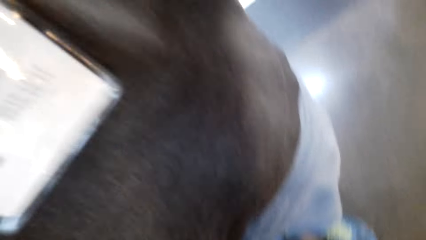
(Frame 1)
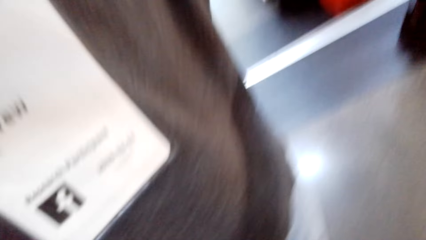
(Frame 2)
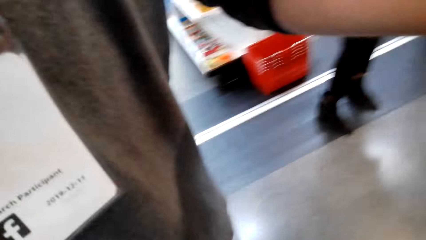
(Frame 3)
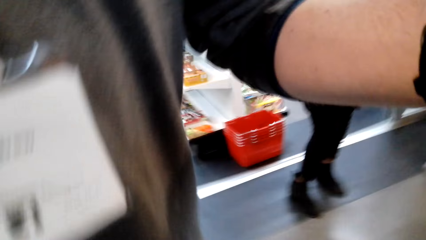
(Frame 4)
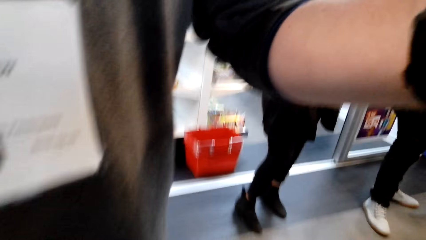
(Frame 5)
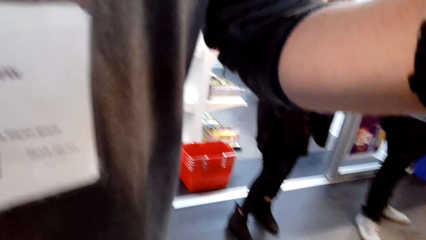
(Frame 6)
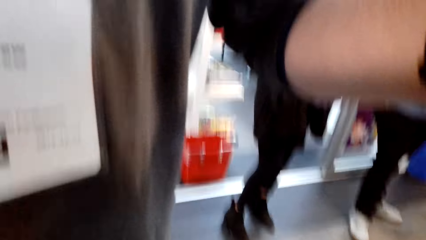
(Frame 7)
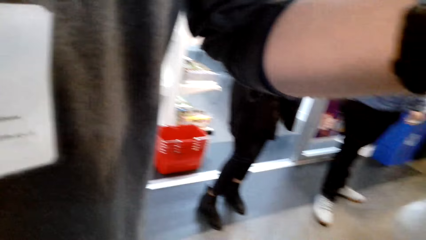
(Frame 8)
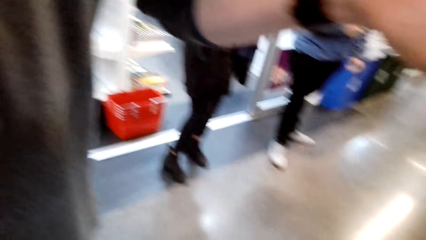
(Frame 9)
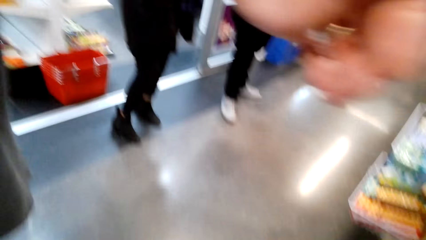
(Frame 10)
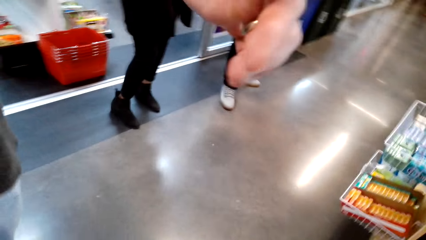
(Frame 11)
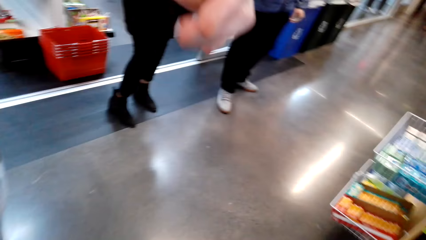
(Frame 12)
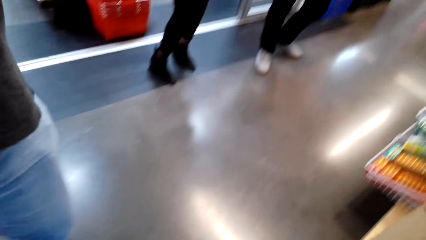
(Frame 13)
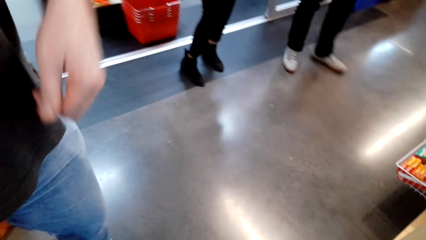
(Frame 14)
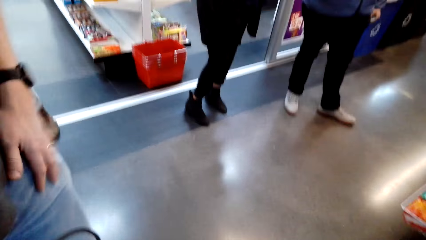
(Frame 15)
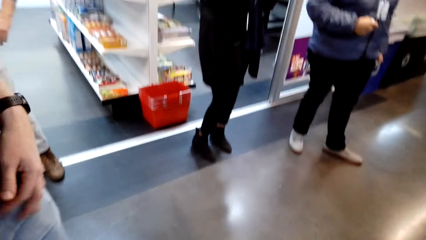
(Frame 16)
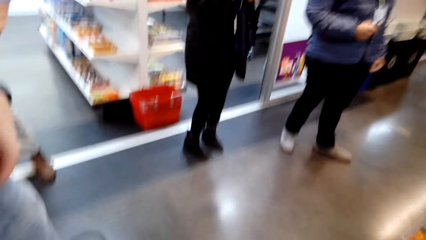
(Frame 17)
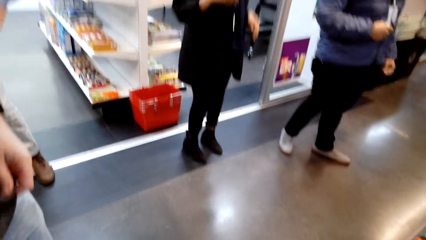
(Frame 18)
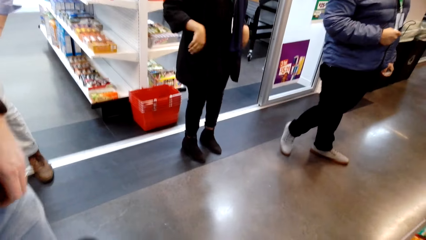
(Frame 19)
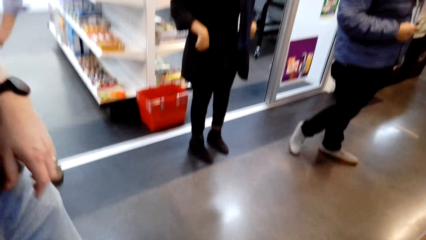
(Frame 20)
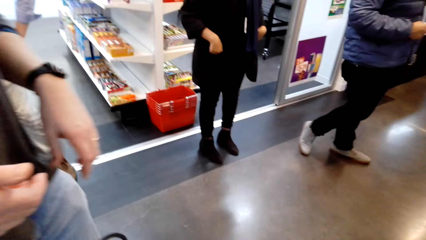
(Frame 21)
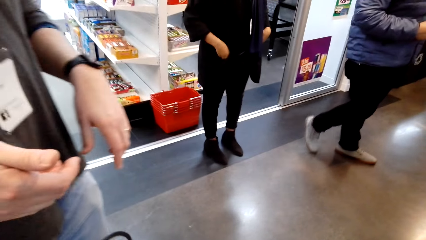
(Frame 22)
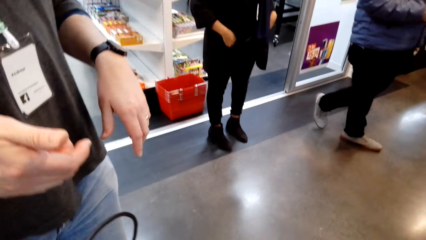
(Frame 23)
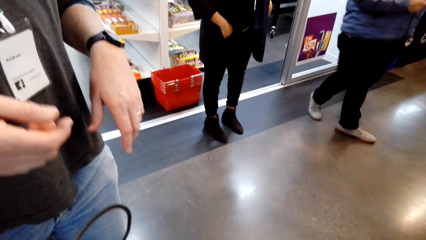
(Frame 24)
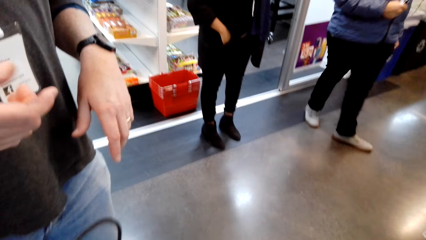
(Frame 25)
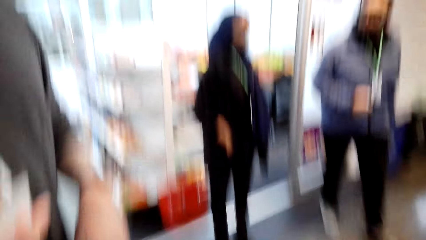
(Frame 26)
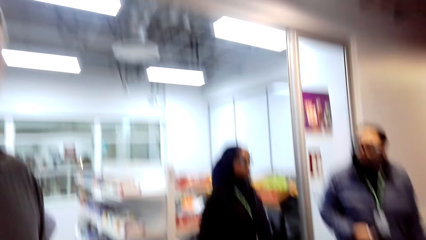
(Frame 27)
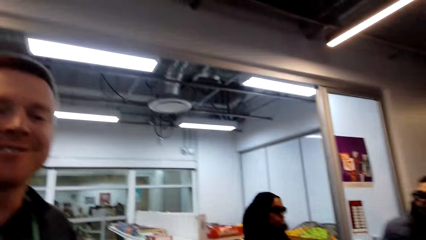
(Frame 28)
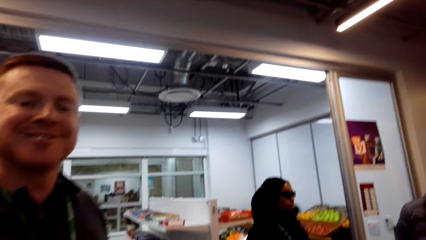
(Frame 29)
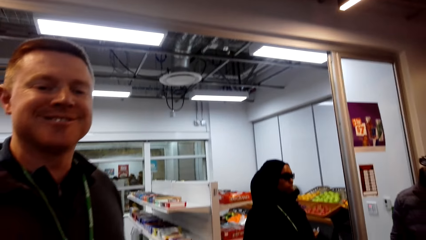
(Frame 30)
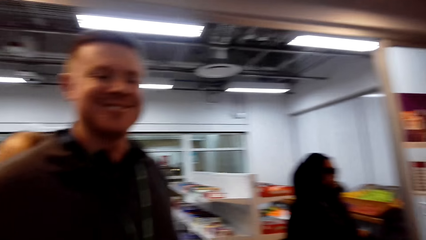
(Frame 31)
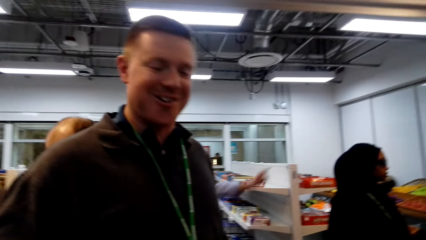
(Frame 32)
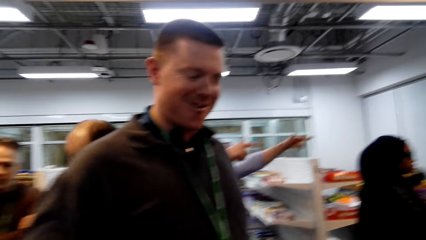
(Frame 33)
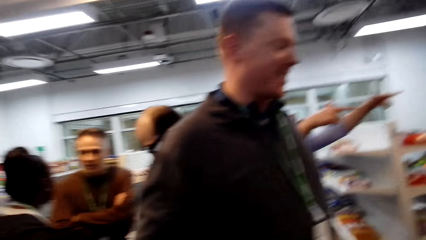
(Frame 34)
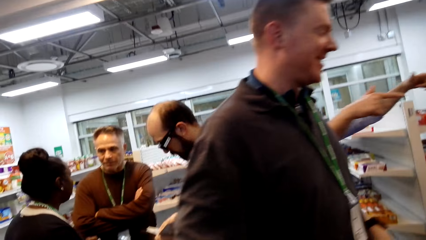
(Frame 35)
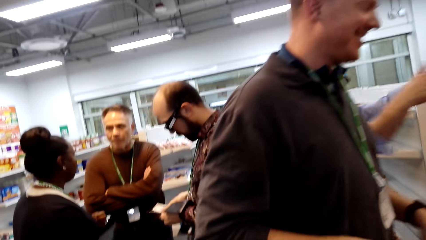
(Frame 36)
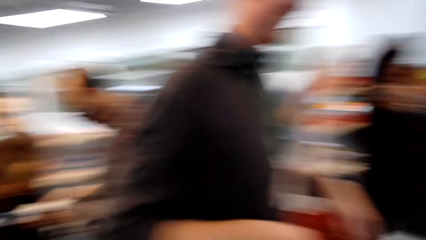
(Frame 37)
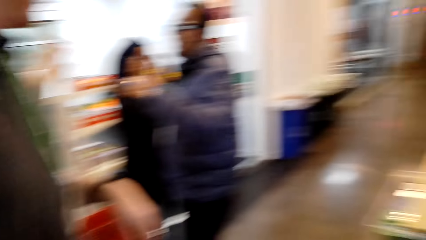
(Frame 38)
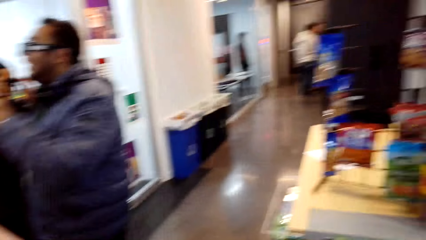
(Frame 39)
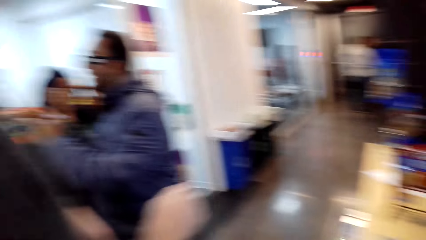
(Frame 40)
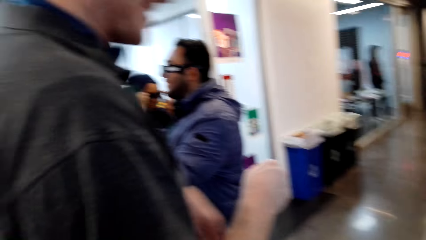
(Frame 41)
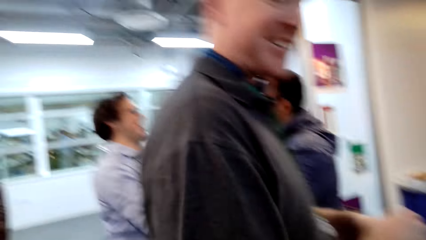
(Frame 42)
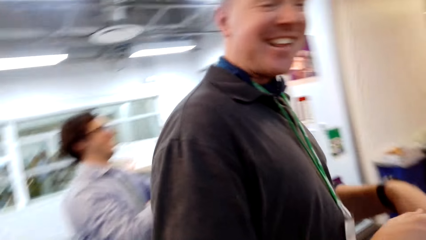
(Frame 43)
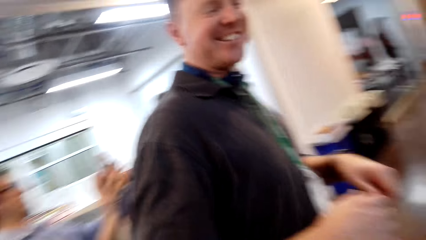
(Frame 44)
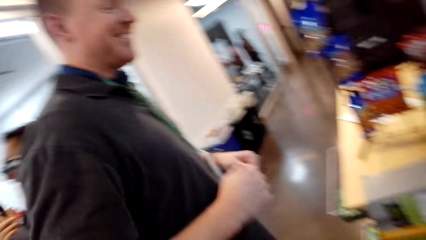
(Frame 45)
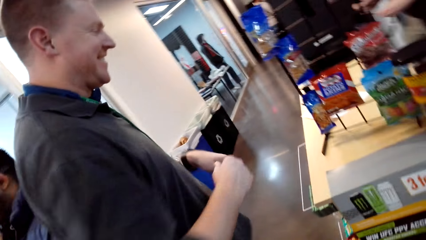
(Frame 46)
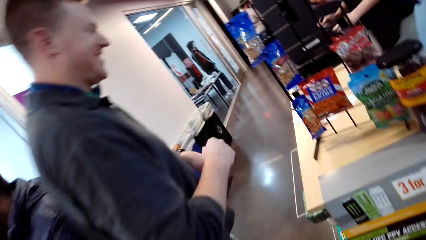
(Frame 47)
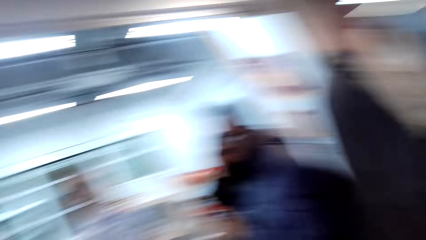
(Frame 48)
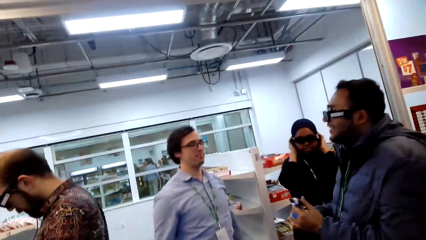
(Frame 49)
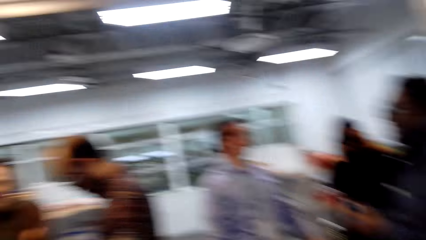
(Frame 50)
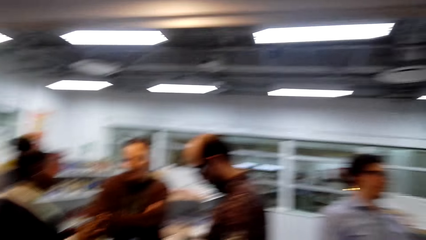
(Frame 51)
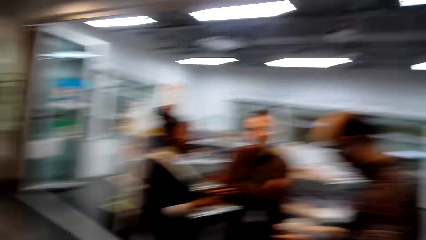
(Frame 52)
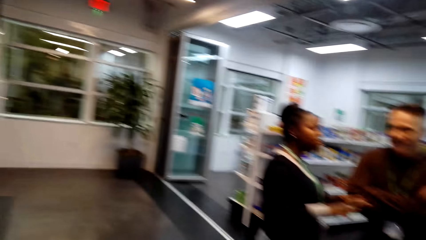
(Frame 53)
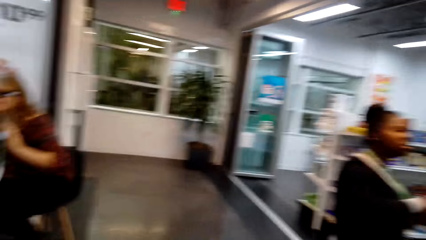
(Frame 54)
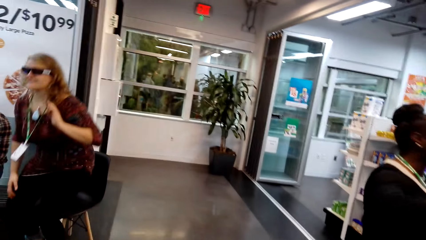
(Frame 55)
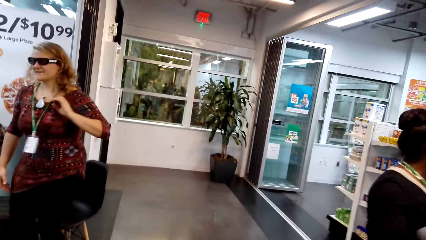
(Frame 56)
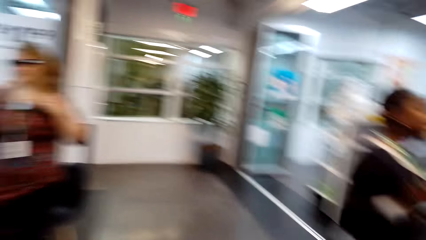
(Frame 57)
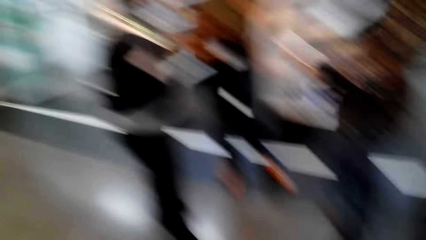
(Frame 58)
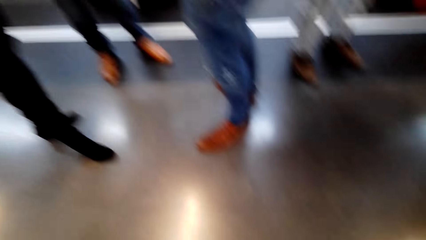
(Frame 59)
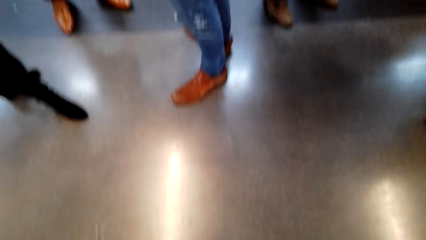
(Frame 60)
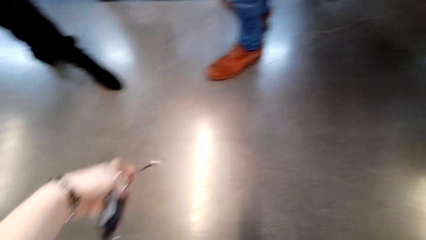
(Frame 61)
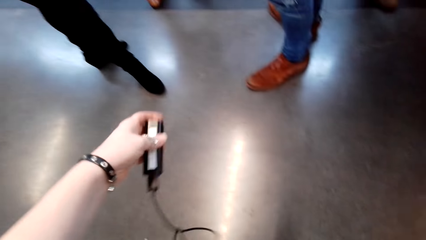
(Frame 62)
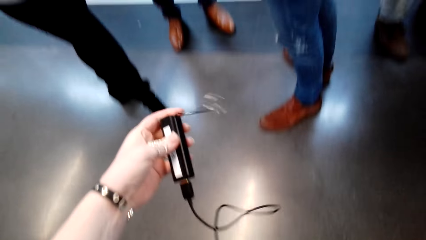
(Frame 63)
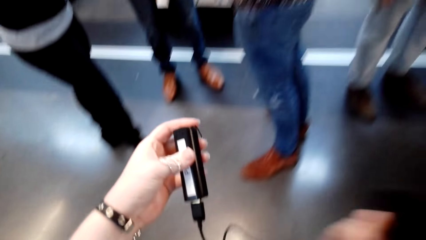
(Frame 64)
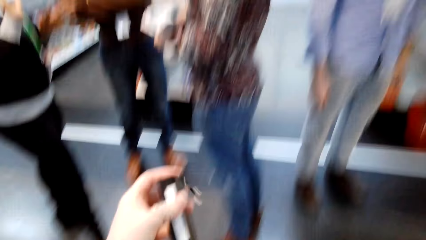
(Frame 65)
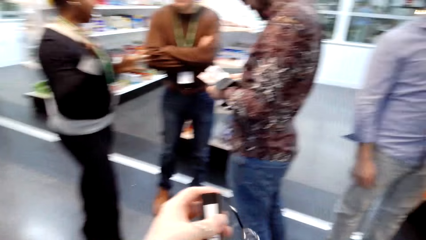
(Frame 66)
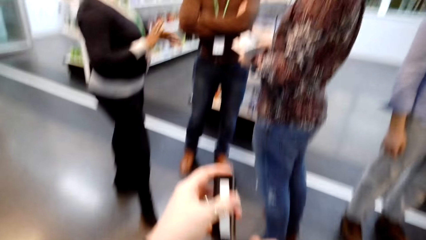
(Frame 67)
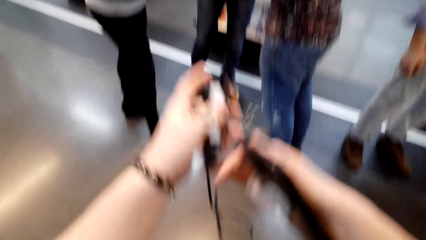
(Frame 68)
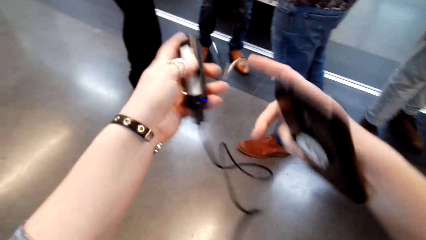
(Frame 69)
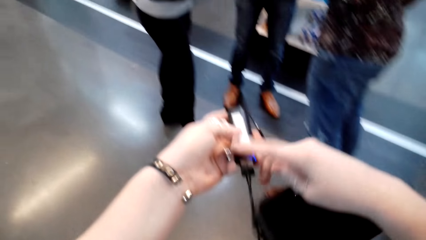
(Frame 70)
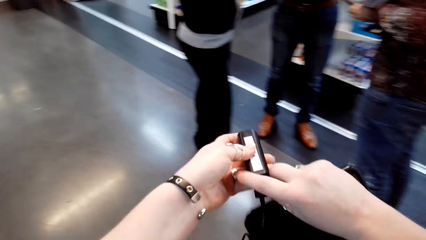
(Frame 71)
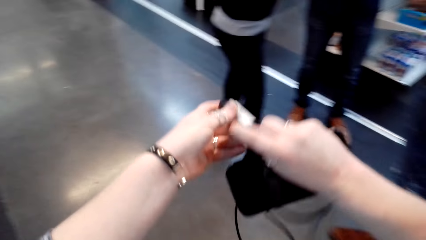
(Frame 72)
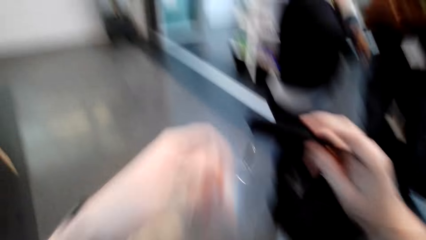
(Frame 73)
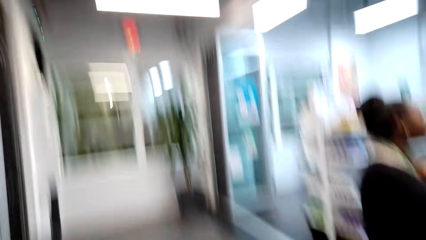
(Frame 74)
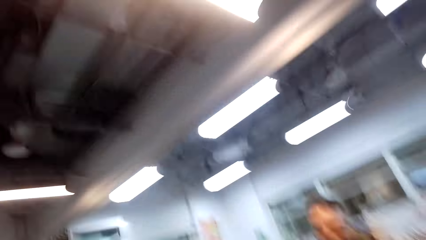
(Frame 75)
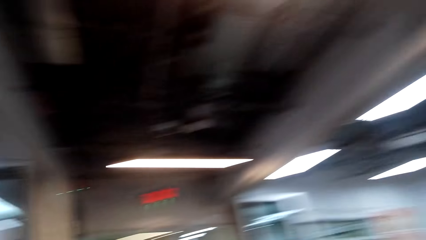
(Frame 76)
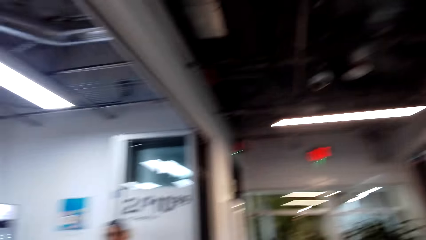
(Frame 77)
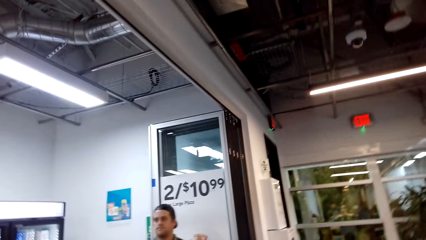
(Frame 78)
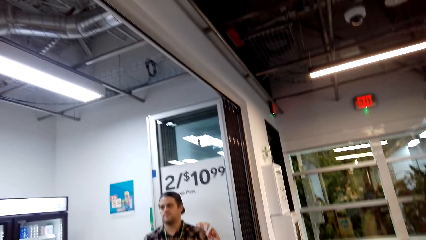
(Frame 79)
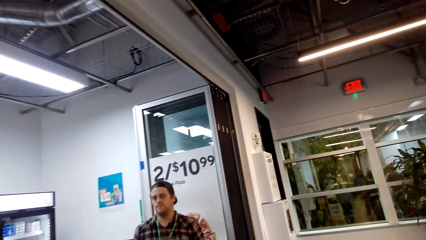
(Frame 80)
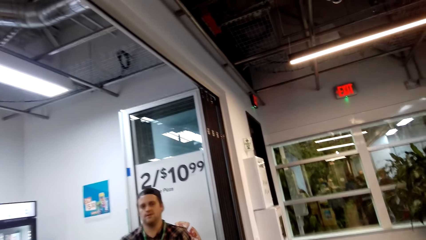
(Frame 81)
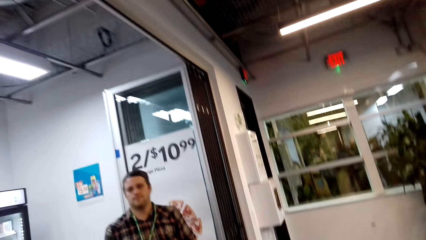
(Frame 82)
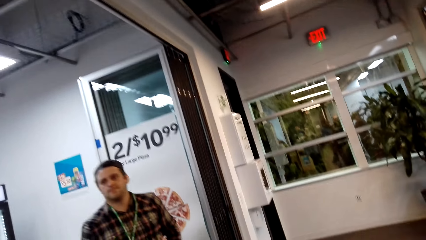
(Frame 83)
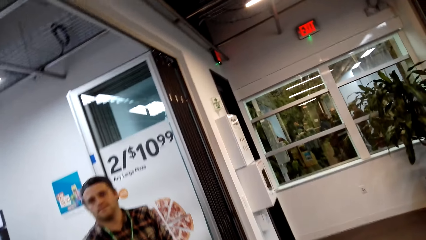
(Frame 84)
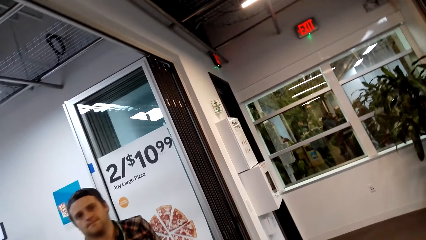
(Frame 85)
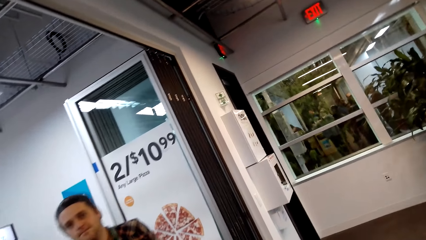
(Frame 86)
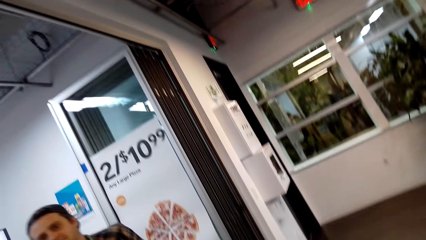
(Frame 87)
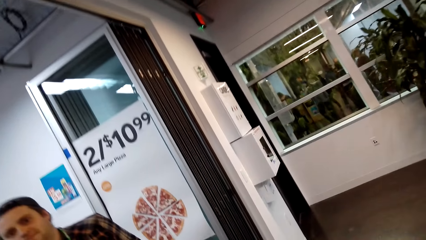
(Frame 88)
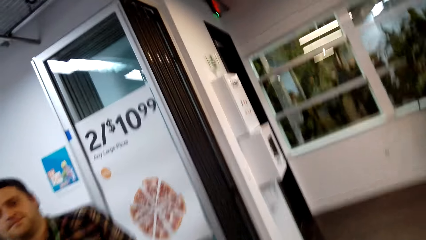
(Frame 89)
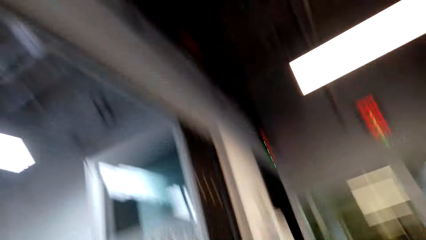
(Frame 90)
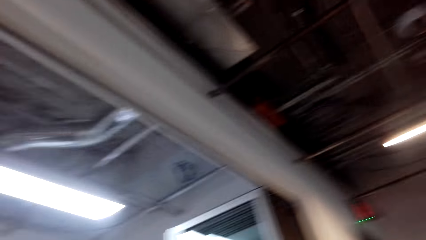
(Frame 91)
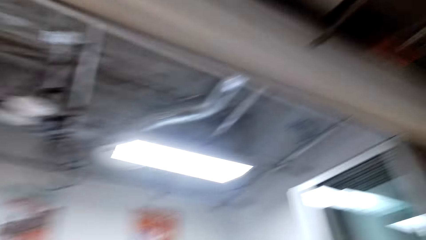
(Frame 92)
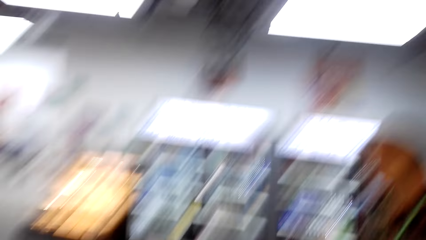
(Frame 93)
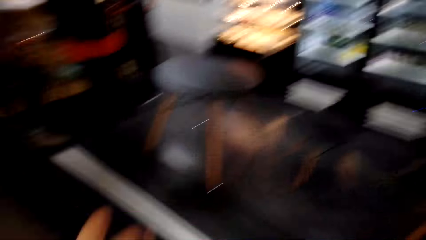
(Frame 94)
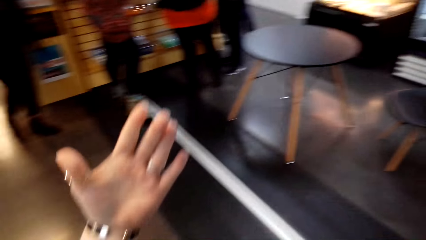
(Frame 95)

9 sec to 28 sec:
The camera wearer wears the head camera. She stares around the shop. She dialogues with a person. She walks on the floor and looks around. She lifts up the adapter. She stares at something on her hand. She puts something inside her handbag. She stares around the shop. She walks on the floor. She dialogues with another person. She looks around.
